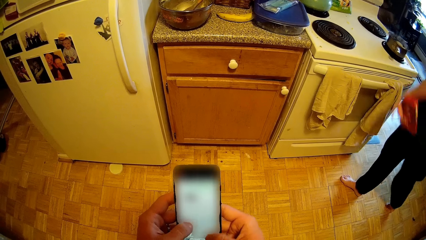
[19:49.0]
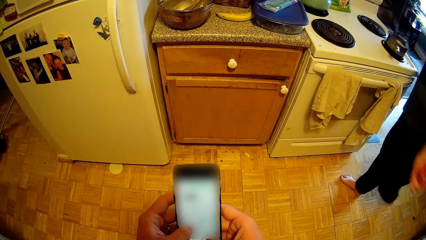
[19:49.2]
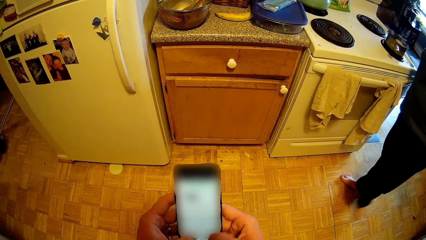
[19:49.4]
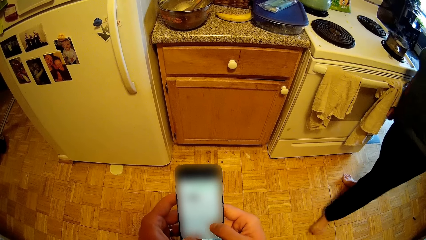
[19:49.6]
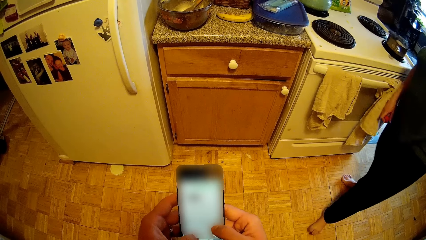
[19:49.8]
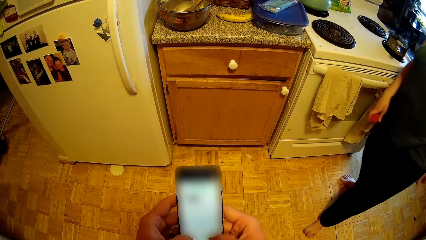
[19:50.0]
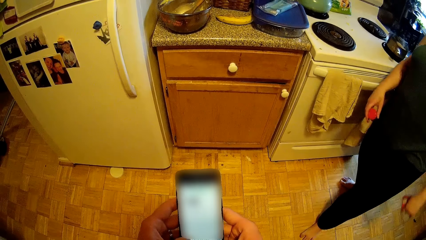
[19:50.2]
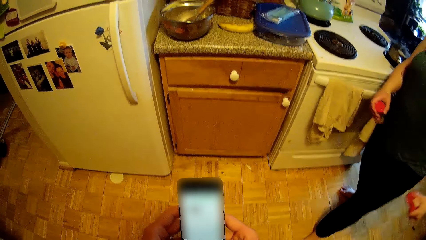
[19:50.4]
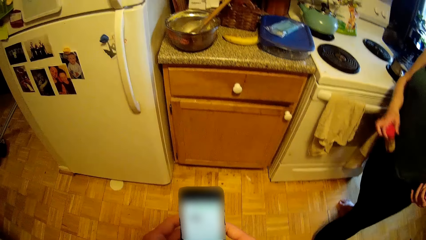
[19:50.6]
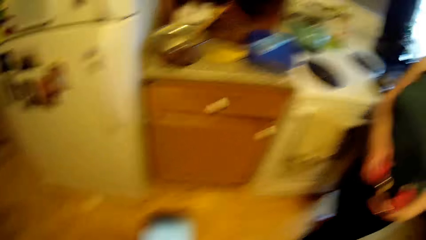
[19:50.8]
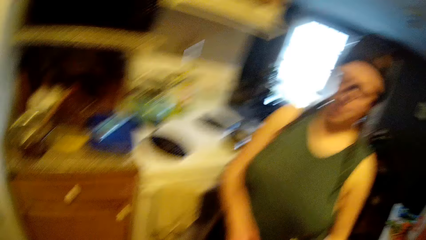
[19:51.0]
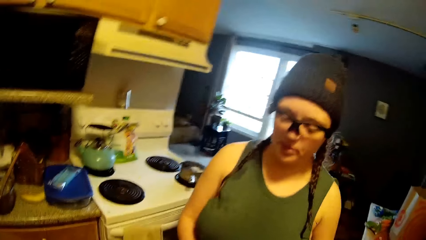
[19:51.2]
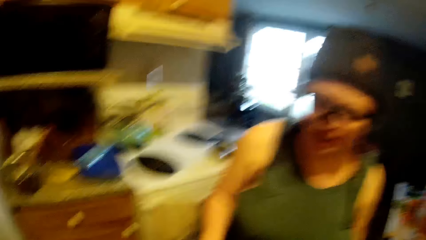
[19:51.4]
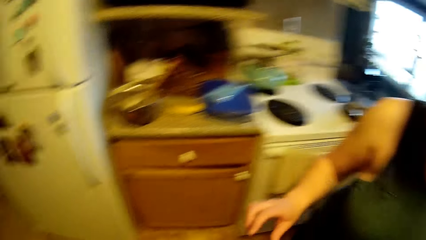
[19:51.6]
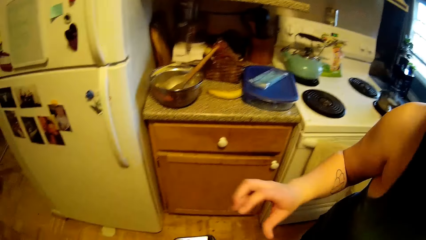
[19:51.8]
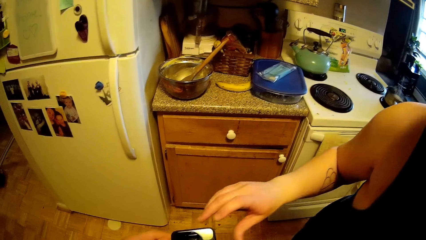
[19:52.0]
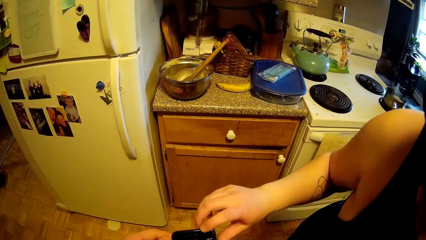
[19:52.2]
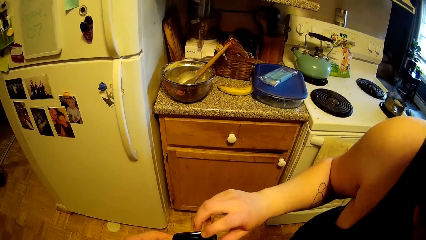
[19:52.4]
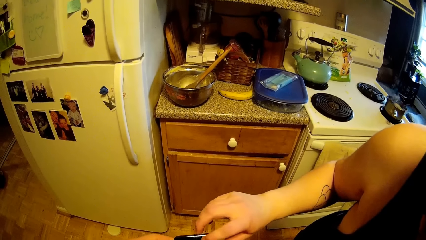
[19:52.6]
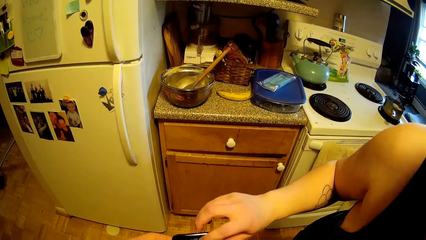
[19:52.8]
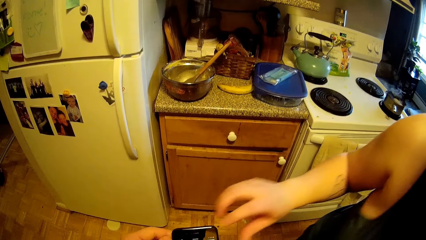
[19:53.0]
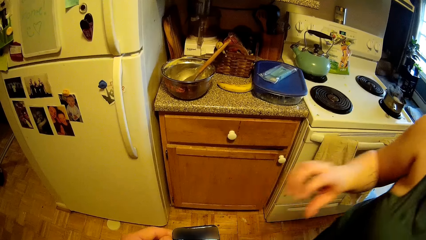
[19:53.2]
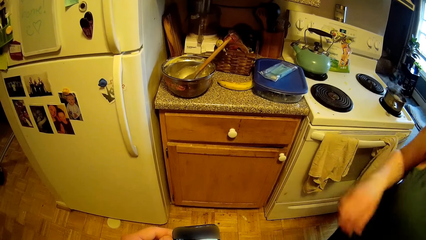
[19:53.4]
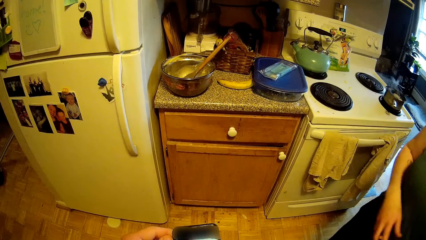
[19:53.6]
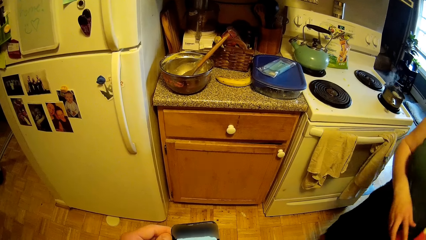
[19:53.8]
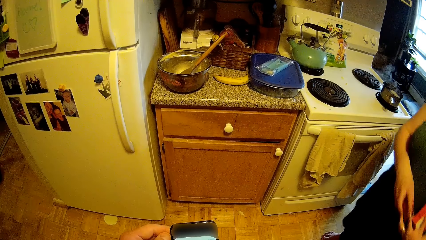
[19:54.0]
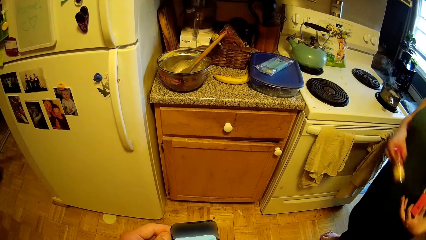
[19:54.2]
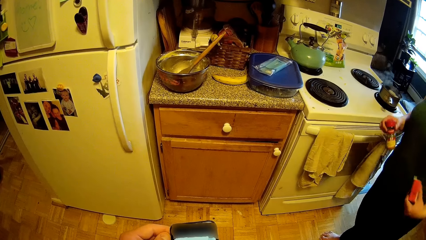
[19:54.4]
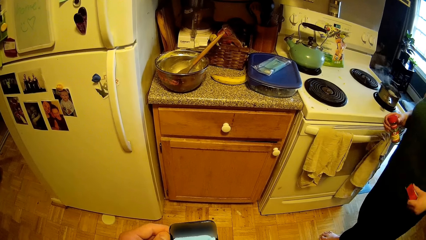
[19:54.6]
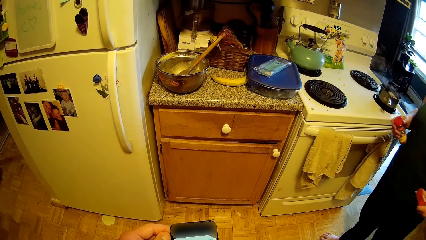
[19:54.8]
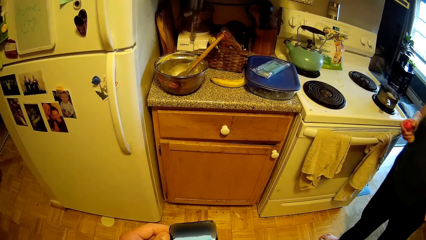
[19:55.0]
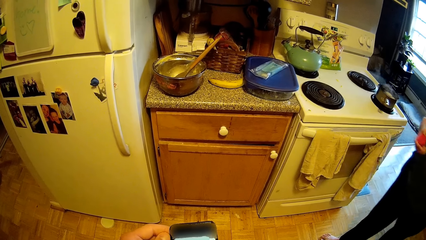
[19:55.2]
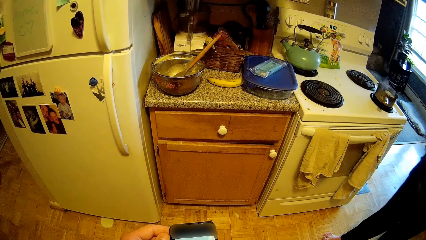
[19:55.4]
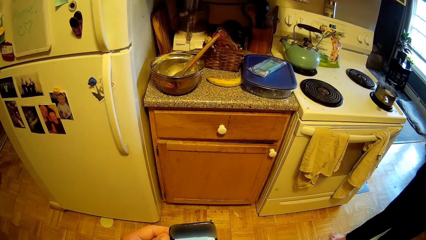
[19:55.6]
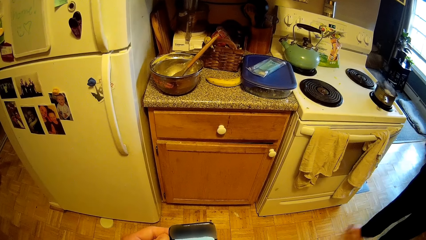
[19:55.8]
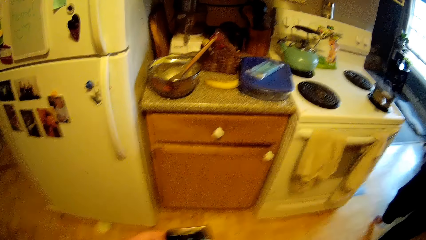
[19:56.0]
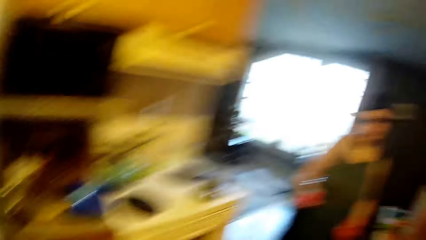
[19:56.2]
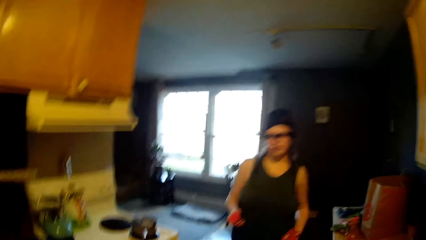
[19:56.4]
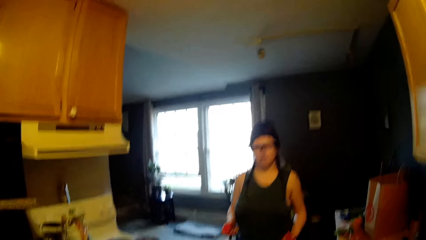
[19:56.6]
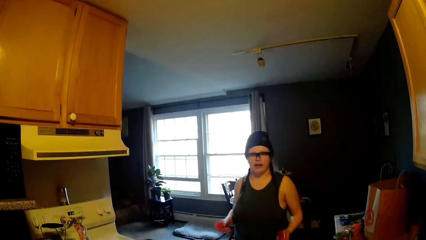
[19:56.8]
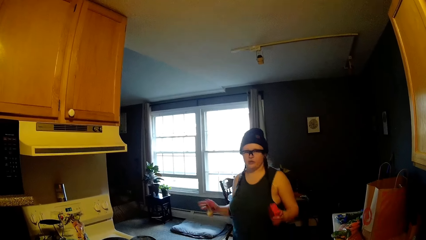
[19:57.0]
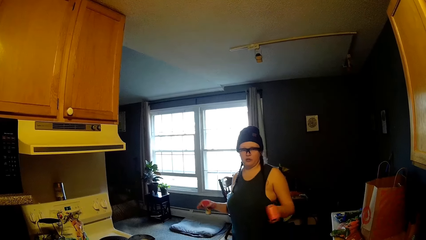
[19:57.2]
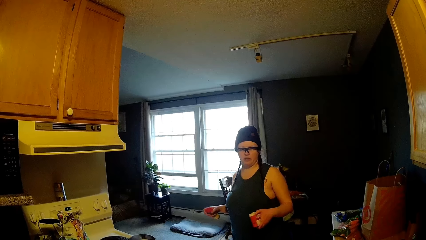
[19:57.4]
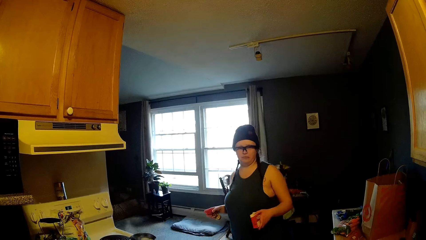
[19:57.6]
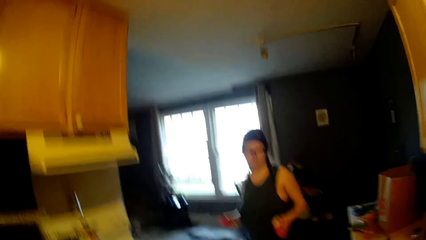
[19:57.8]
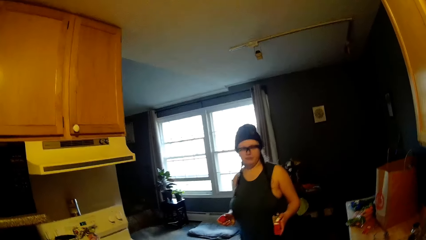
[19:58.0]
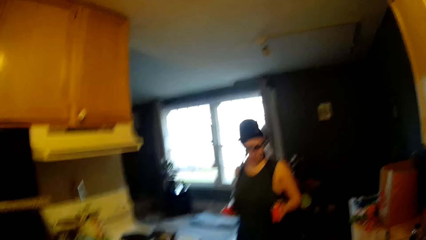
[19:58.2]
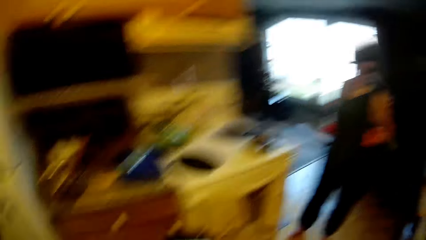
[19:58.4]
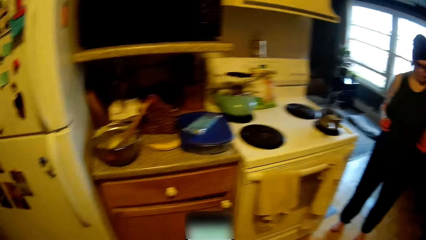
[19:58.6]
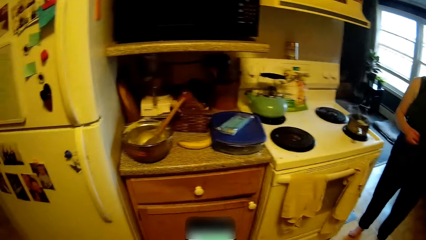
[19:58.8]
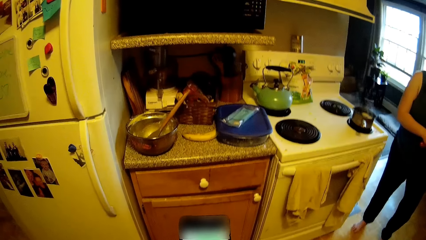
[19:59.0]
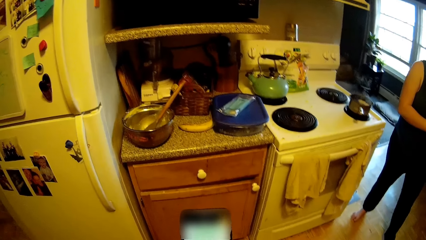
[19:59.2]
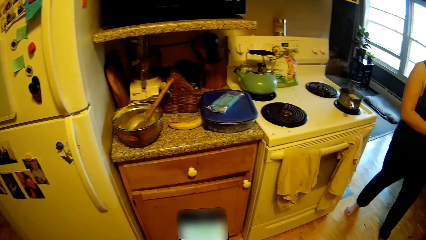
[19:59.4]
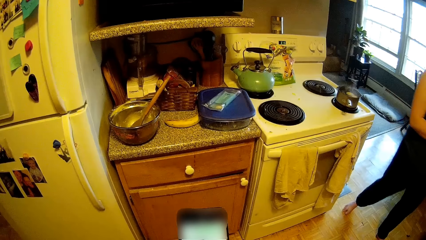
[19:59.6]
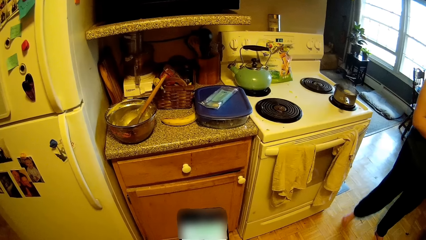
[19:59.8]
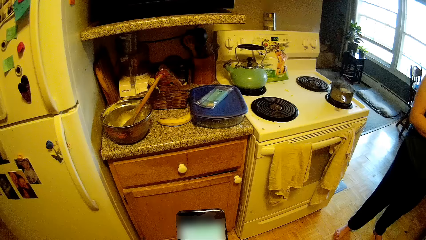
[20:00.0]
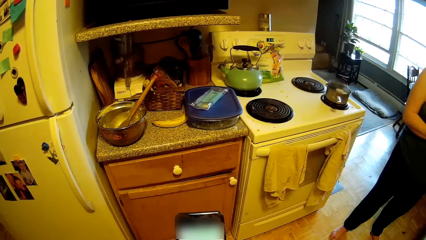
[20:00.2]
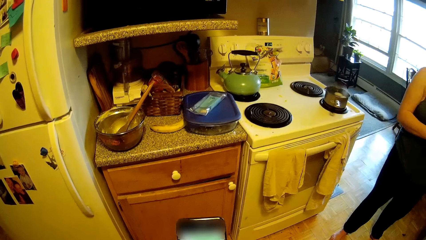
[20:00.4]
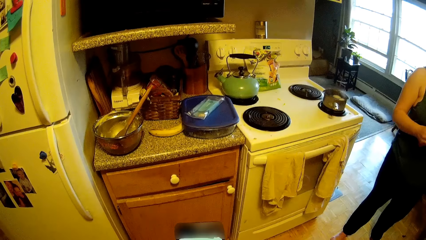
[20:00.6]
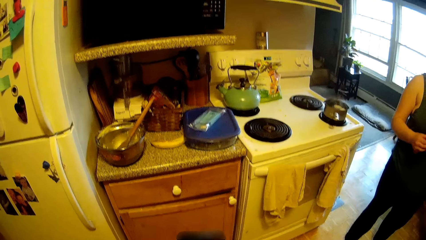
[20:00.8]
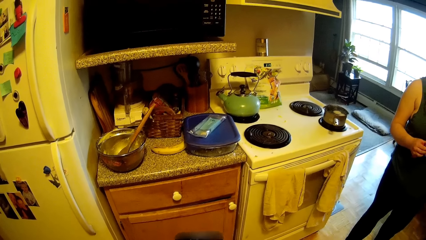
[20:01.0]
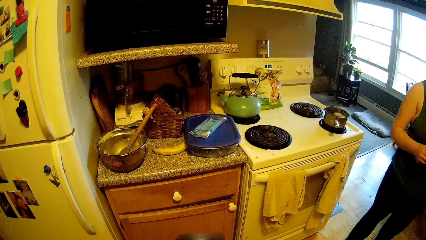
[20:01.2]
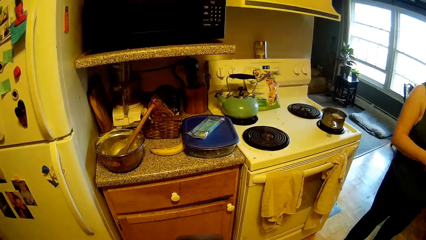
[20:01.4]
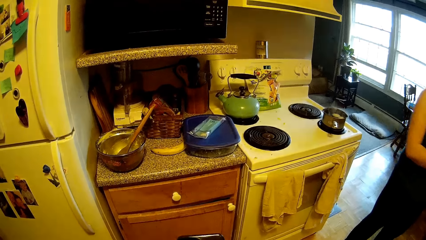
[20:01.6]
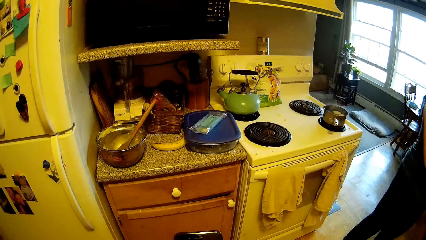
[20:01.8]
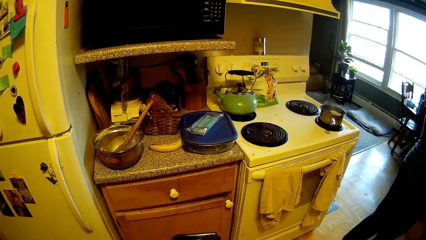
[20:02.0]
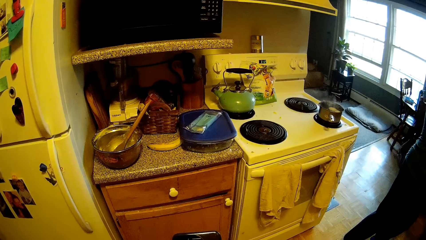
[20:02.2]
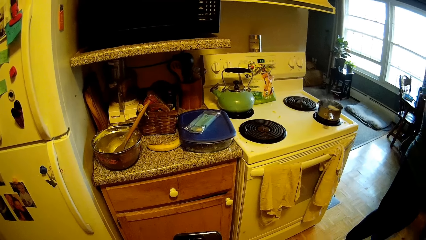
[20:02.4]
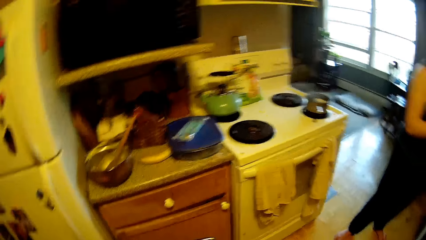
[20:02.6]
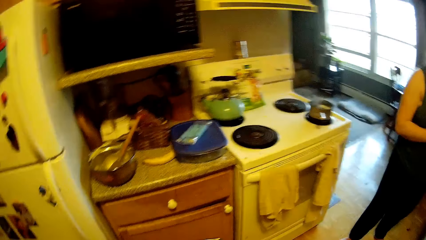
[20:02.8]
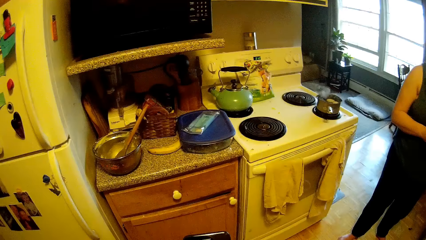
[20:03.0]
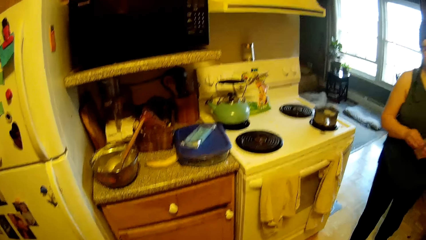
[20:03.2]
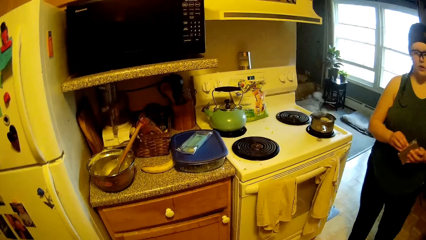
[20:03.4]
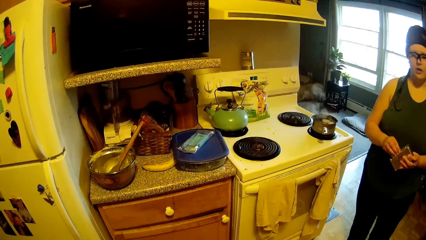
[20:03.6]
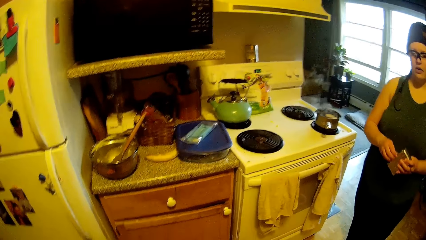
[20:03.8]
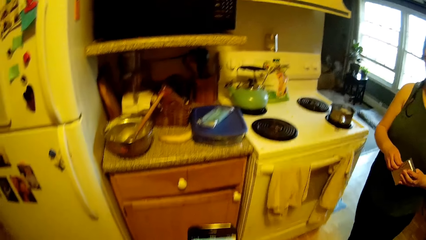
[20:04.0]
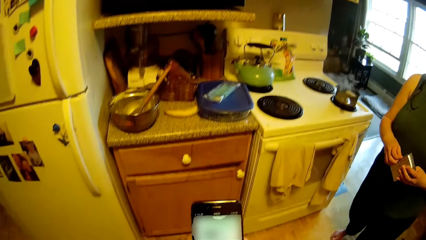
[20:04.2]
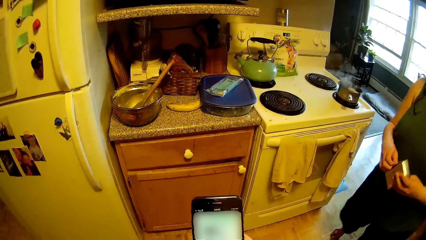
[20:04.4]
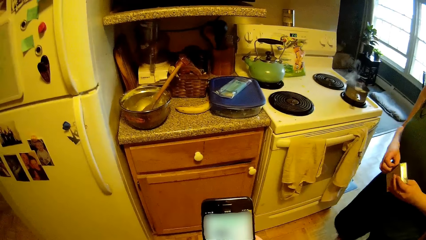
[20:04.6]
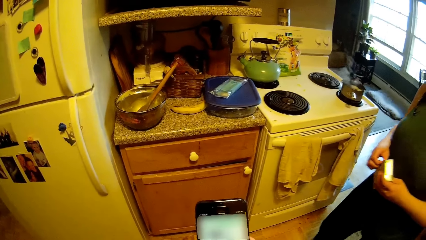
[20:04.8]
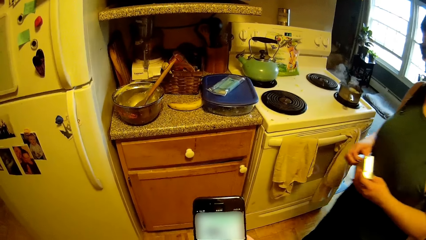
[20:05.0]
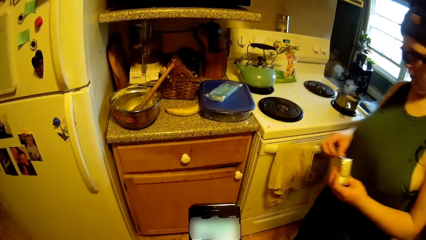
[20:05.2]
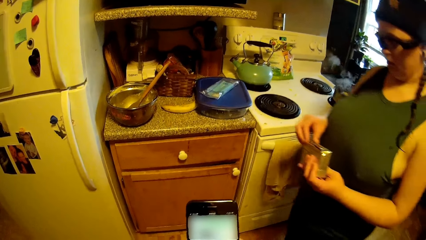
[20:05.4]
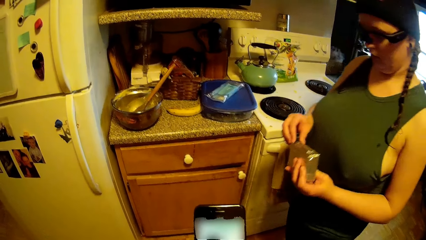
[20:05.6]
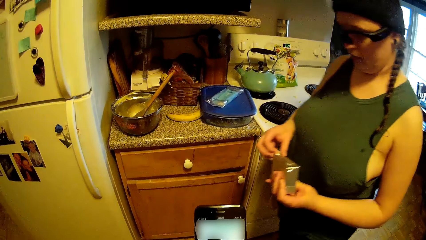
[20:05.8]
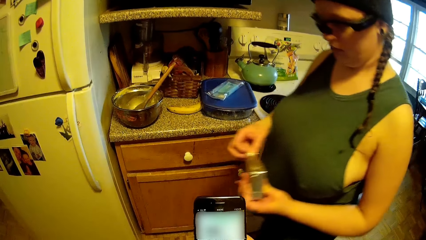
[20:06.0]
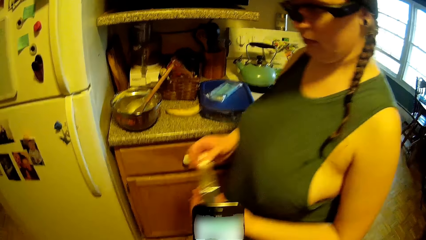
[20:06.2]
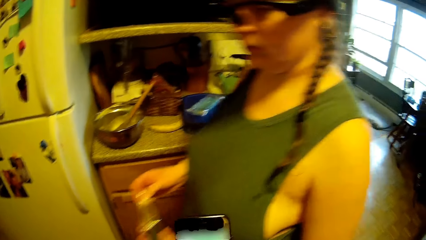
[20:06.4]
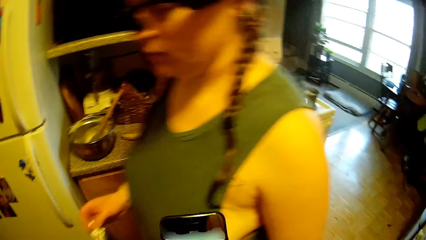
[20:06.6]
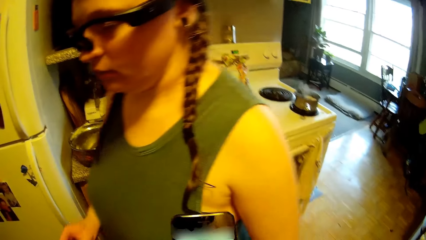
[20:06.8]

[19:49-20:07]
The camera wearer converses with a woman. The woman touches the phone in the camera wearer's hands with her right hand and uses the phone. The camera wearer converses with the woman. The woman passes an ingredient bottle from her left hand to her right hand and places spices on the table. The camera wearer uses the phone. The woman holds something and opens up a small box with her hands. The camera wearer reads on the phone. They read on the phone and open something. They read on the phone.
